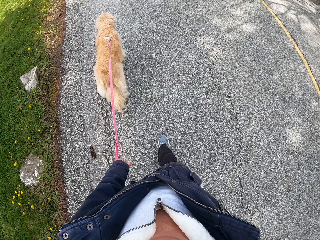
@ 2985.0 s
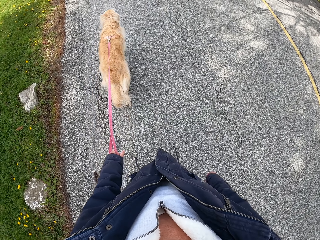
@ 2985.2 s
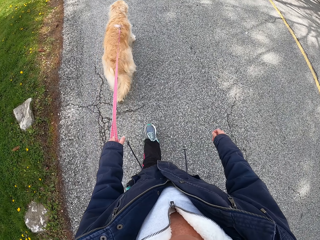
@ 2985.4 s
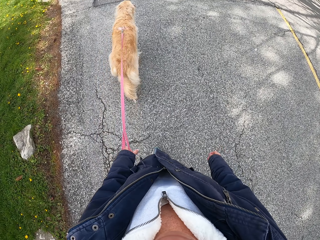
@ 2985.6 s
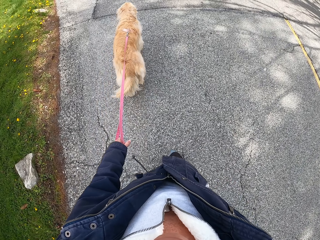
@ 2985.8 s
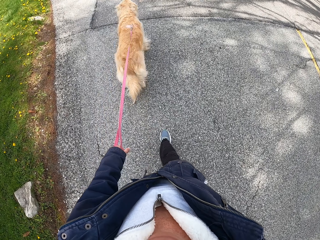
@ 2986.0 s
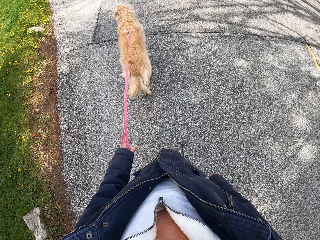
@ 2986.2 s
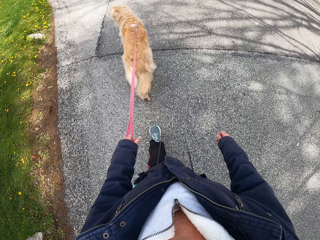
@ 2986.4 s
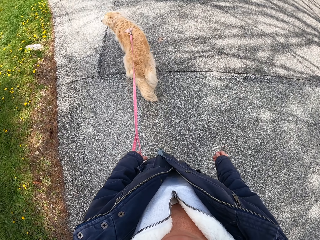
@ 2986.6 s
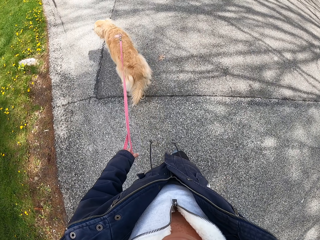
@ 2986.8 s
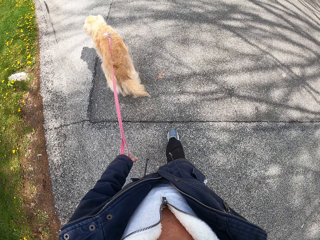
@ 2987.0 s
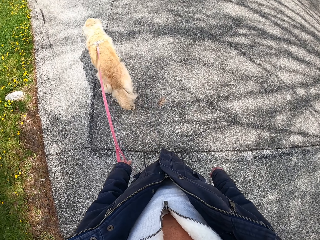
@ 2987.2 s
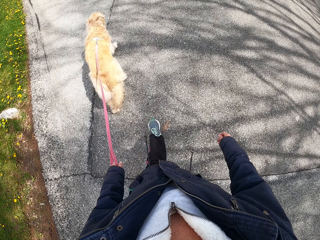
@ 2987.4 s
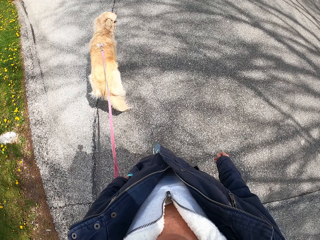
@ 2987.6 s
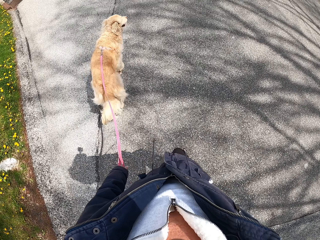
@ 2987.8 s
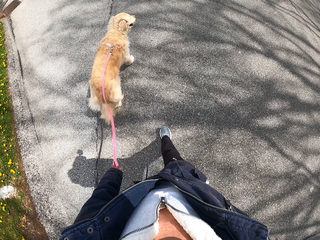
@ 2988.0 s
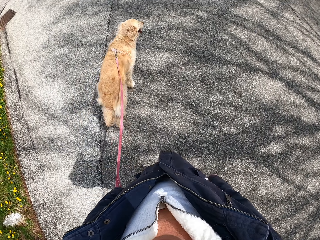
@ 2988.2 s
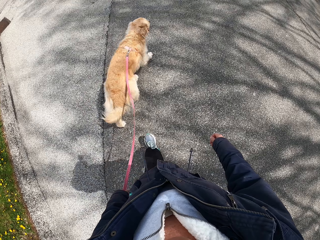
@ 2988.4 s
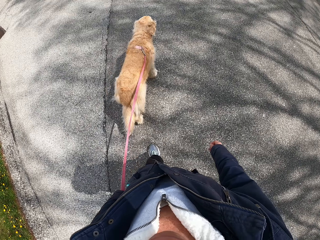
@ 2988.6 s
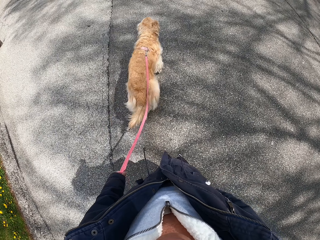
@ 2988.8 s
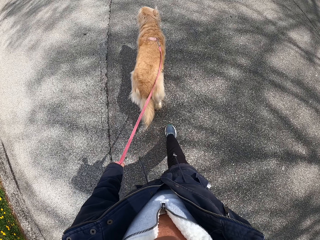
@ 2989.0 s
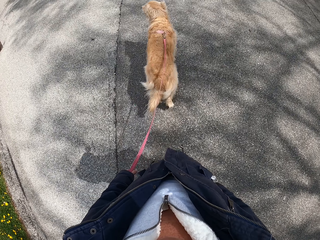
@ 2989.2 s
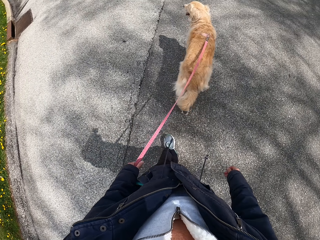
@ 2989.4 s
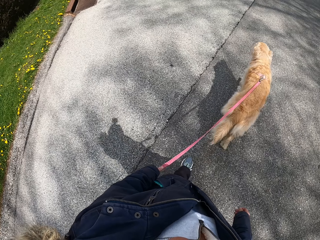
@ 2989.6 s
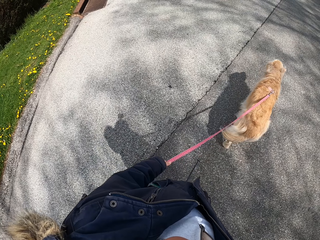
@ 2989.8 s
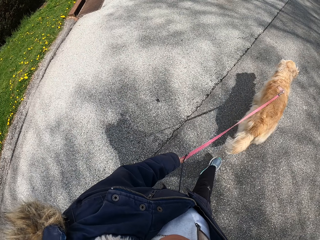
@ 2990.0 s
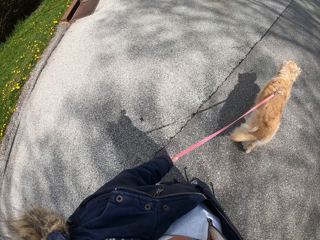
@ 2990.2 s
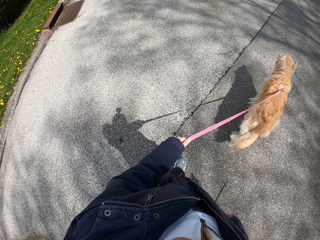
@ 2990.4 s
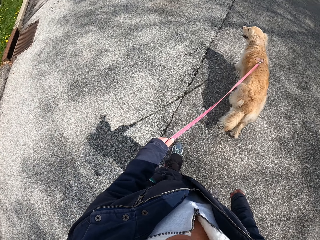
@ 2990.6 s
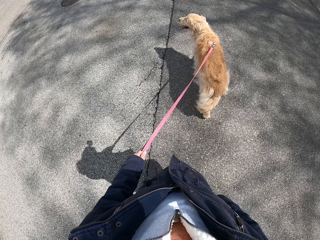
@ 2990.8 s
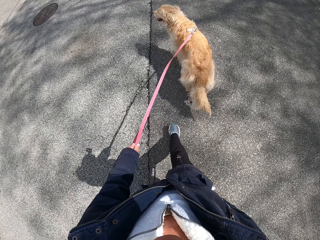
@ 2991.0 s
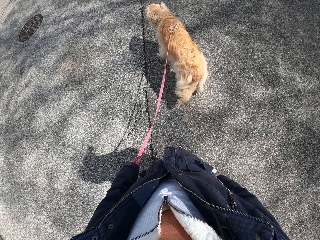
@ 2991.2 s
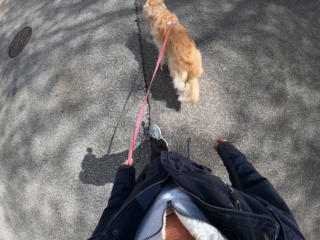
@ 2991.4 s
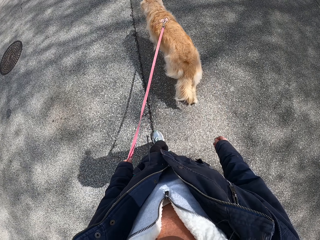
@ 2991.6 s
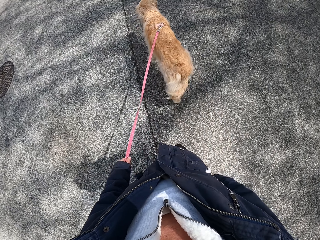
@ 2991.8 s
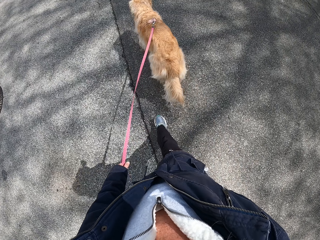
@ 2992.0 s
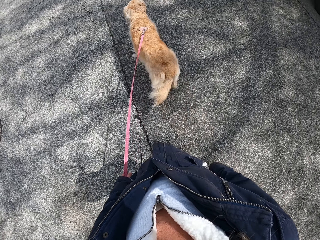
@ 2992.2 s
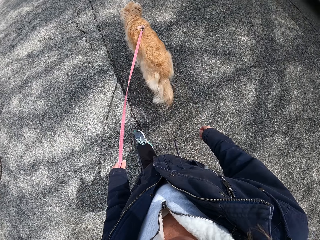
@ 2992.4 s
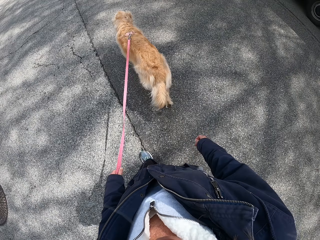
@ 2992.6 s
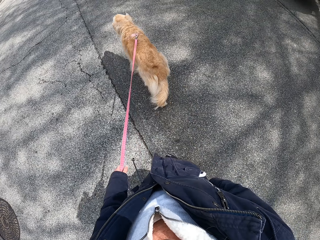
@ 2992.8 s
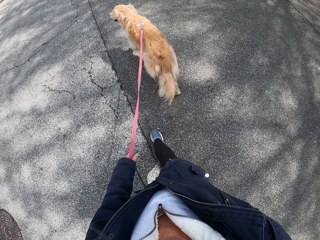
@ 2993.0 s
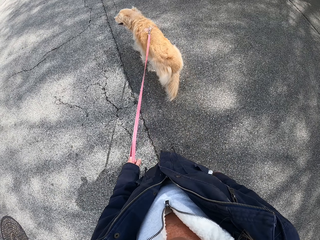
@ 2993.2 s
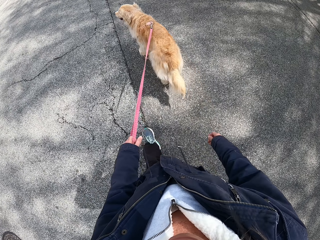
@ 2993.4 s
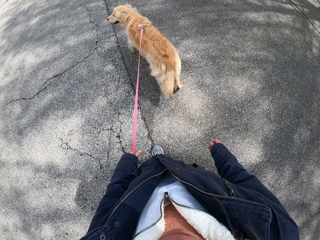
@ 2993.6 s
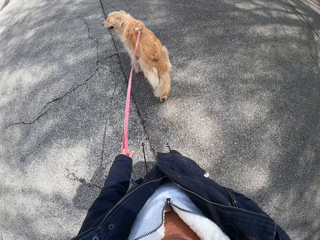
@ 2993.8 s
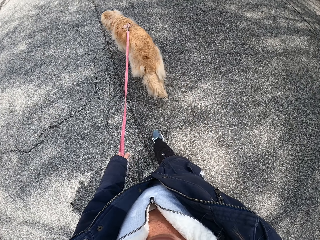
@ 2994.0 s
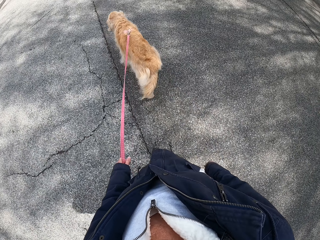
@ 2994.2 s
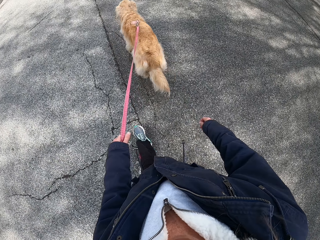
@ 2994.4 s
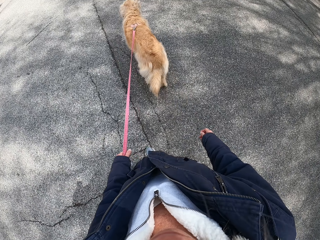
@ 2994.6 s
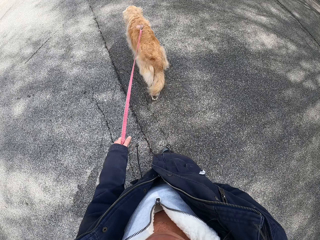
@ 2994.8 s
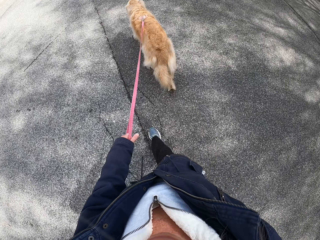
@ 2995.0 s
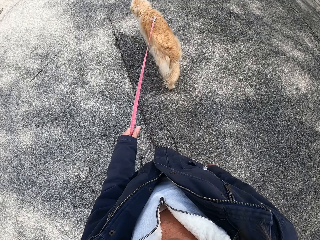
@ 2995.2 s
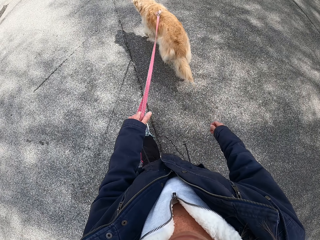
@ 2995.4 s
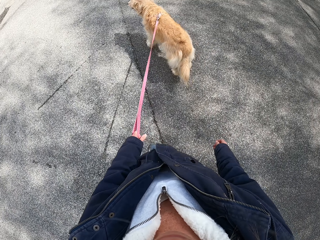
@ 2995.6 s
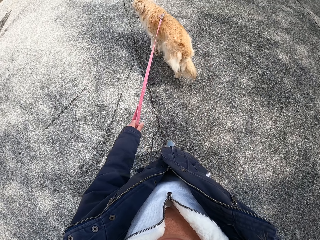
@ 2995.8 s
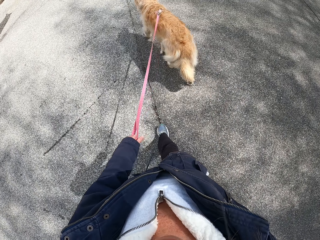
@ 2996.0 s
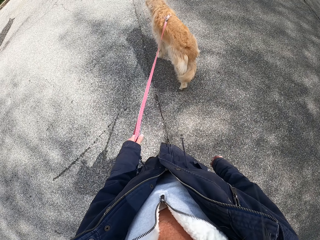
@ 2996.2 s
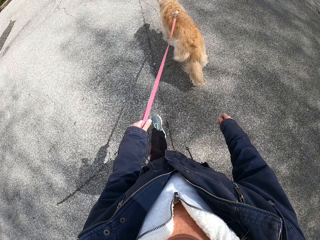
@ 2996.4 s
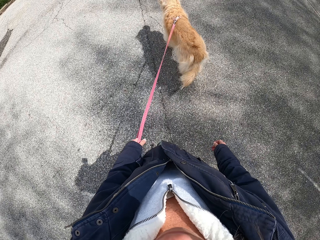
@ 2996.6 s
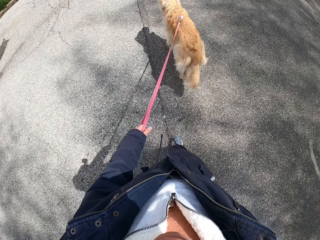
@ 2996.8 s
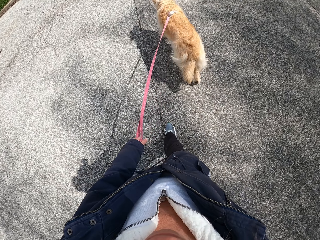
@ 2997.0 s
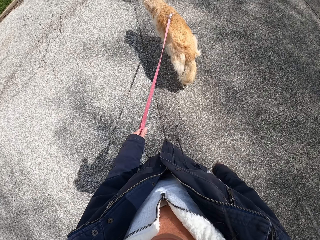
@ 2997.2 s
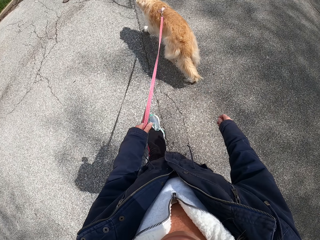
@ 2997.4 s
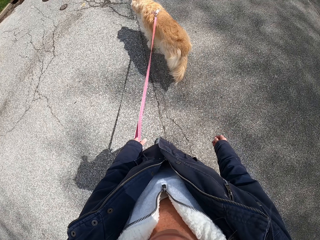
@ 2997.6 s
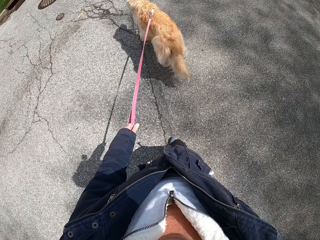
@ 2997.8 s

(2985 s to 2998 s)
The camera wearer looks around. They walk along the road with a dog. They look around. They walk along the road with the dog.

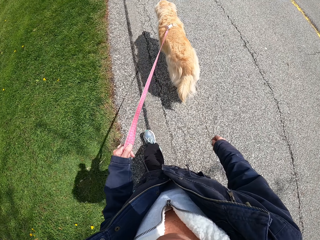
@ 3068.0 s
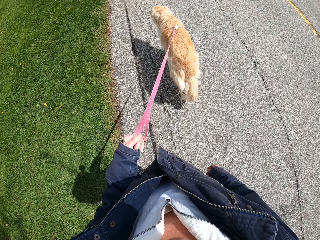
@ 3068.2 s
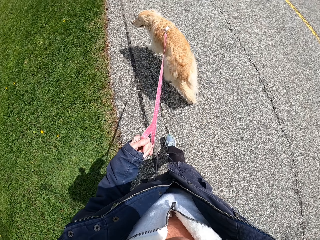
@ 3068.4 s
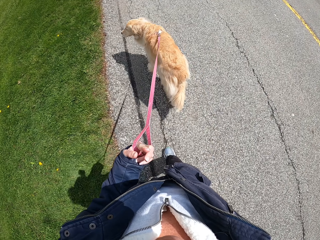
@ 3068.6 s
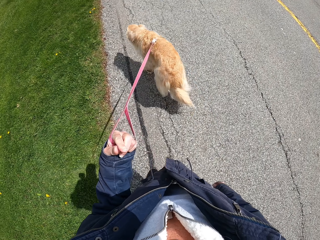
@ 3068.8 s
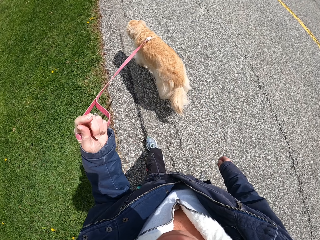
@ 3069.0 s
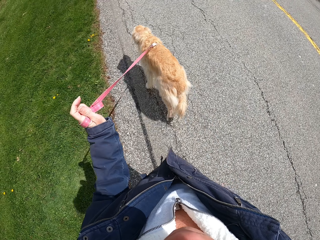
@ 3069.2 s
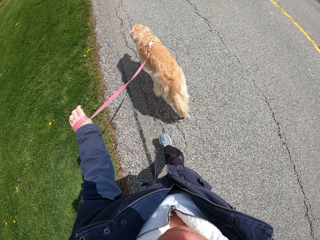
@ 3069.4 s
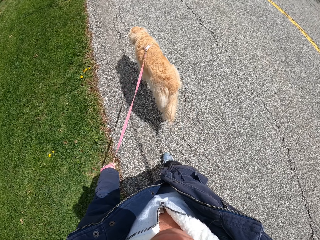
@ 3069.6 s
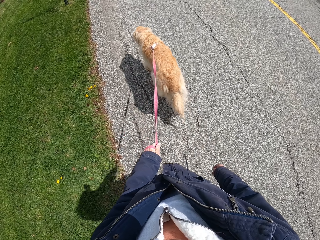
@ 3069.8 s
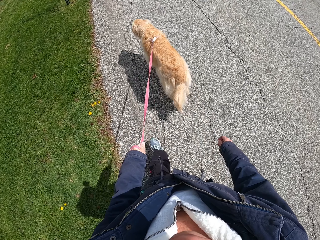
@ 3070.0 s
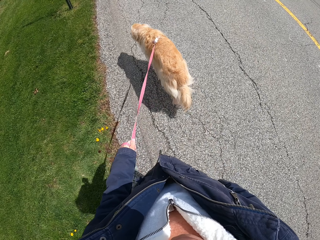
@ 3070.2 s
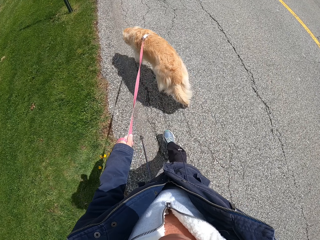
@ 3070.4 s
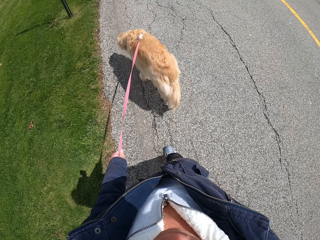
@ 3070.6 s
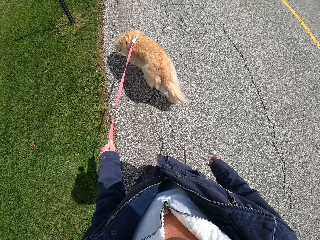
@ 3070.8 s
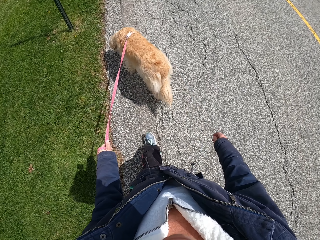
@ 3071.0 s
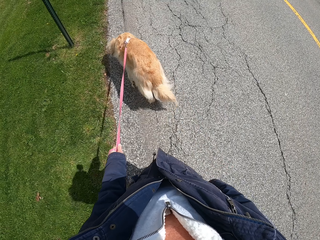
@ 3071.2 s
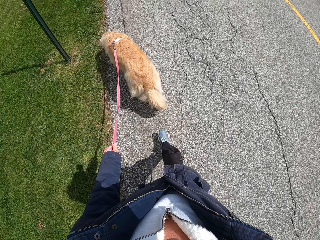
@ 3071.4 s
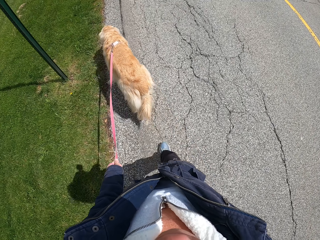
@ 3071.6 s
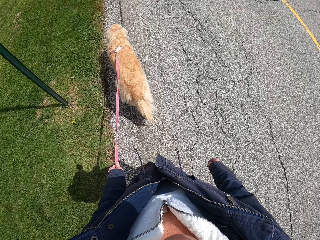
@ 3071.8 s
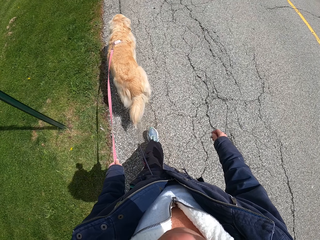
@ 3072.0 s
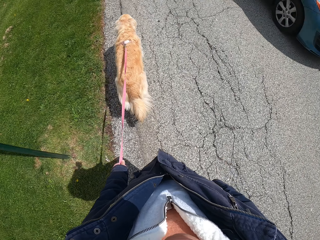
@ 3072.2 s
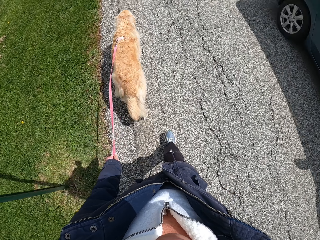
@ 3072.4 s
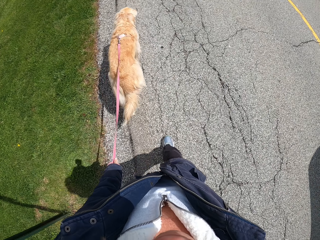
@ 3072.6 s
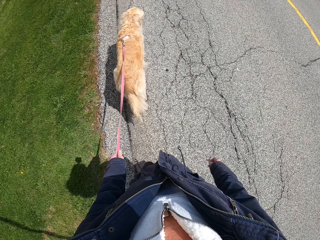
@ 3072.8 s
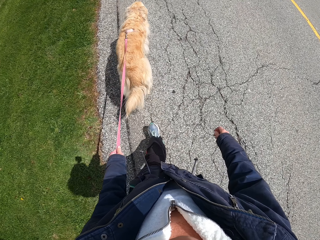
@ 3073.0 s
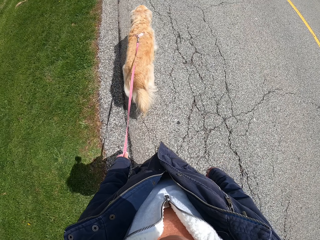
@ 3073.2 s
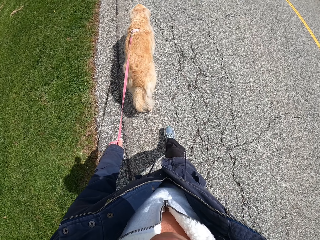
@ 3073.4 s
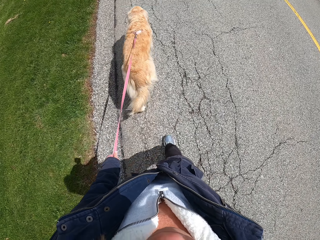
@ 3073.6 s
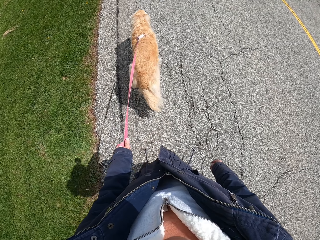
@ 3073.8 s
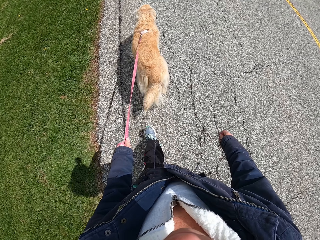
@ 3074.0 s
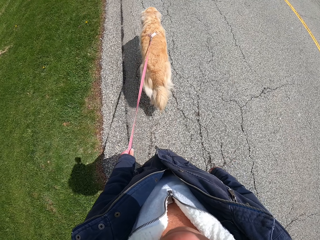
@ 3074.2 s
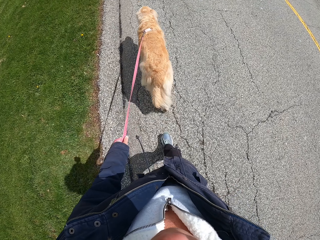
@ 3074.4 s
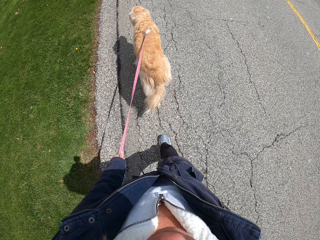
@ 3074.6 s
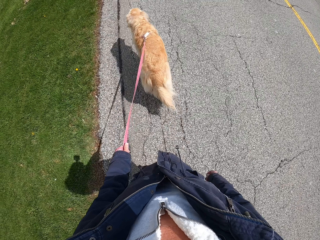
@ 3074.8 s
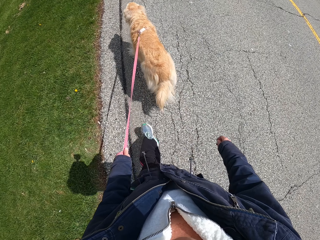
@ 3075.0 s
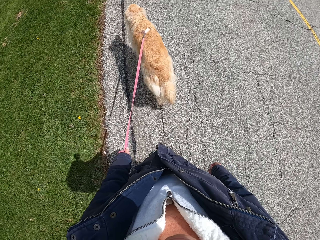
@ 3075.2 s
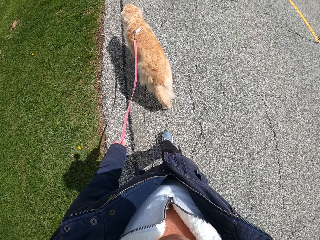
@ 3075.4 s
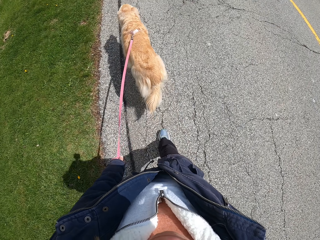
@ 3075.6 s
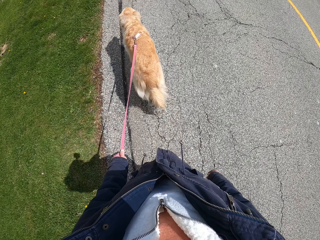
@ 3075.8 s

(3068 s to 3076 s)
The camera wearer folds a leash with his left hand. He walks along the road with a dog.
